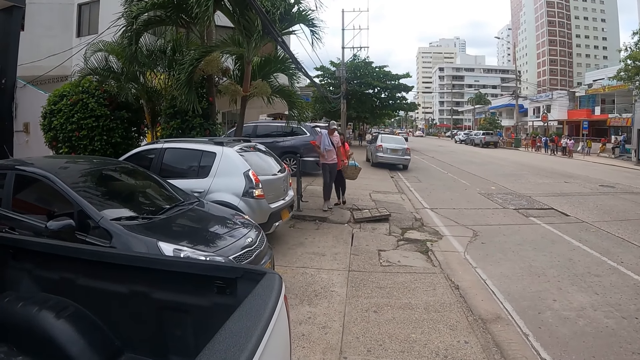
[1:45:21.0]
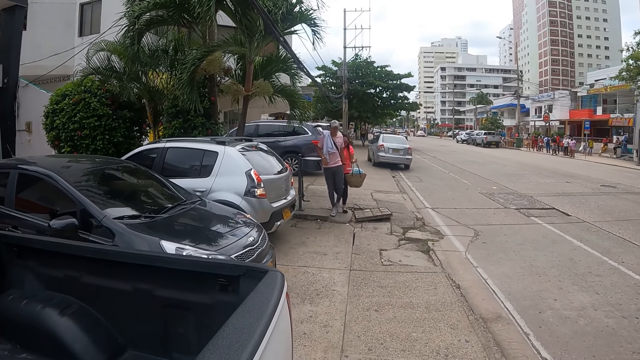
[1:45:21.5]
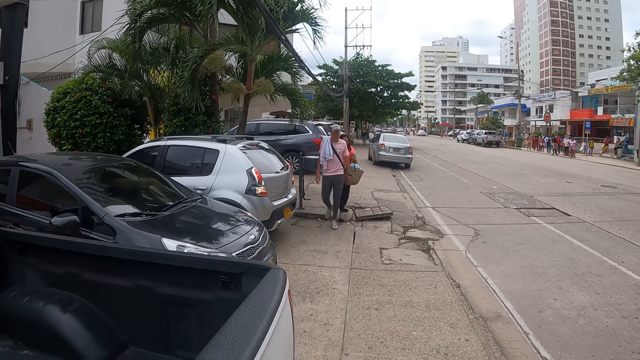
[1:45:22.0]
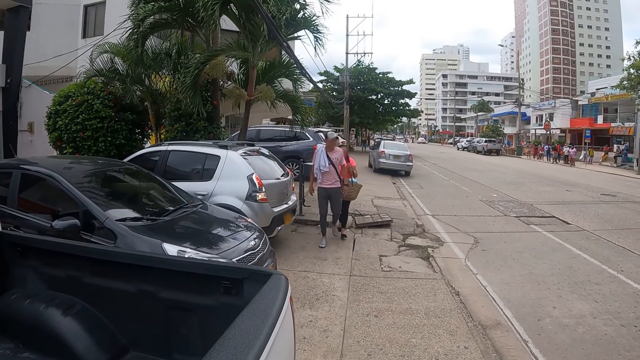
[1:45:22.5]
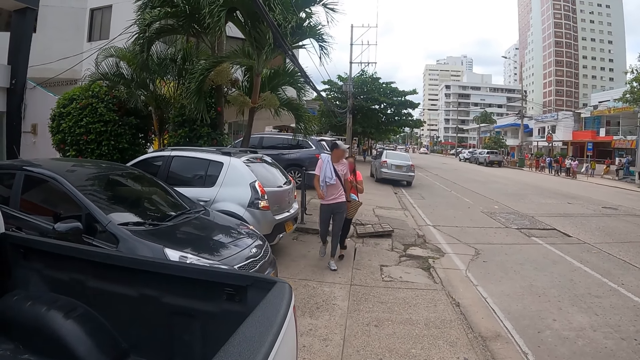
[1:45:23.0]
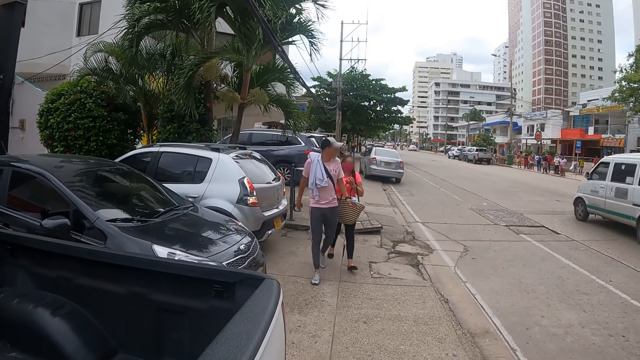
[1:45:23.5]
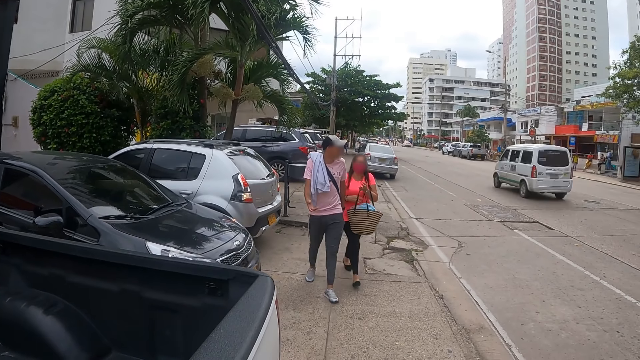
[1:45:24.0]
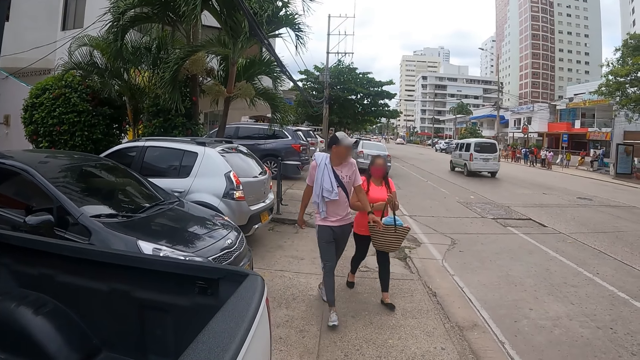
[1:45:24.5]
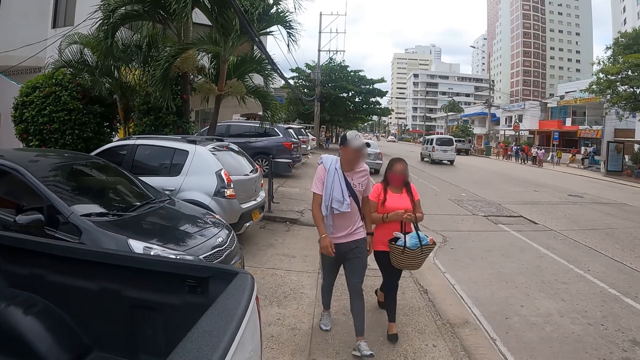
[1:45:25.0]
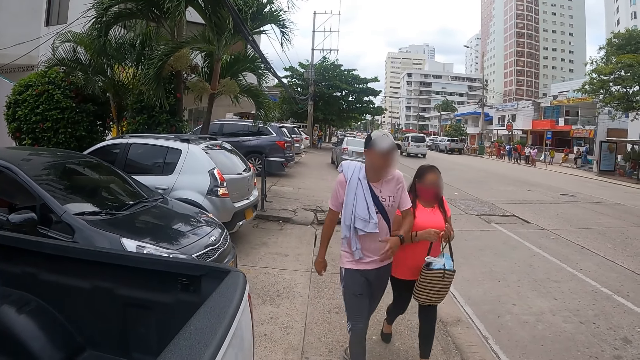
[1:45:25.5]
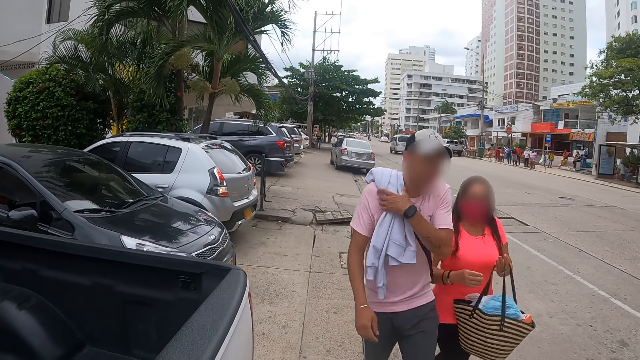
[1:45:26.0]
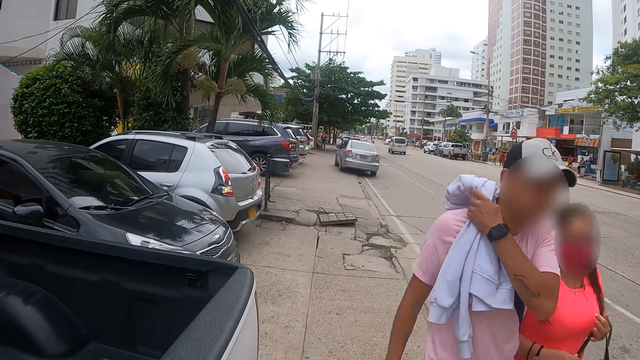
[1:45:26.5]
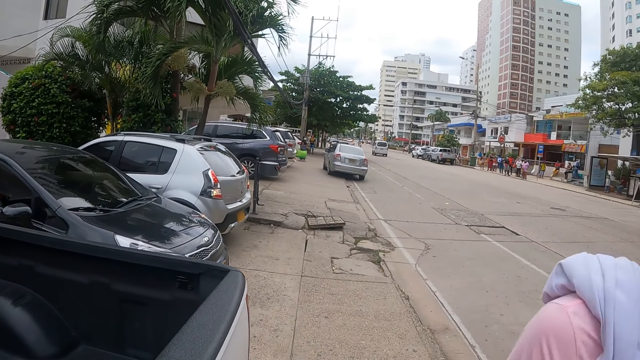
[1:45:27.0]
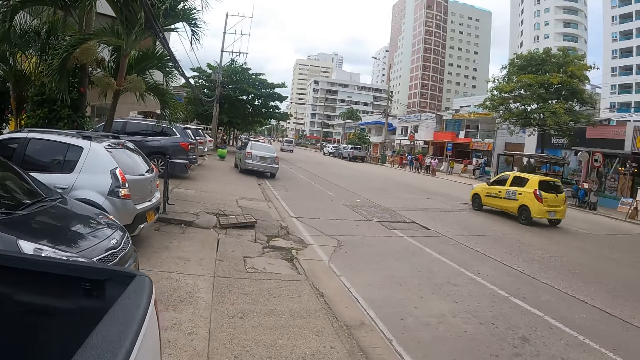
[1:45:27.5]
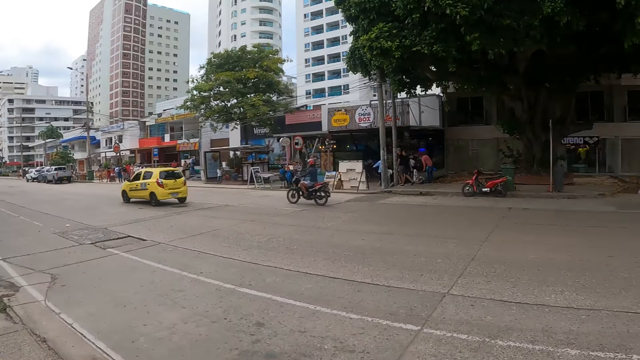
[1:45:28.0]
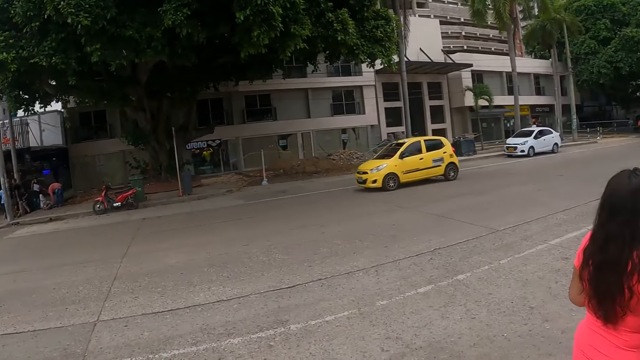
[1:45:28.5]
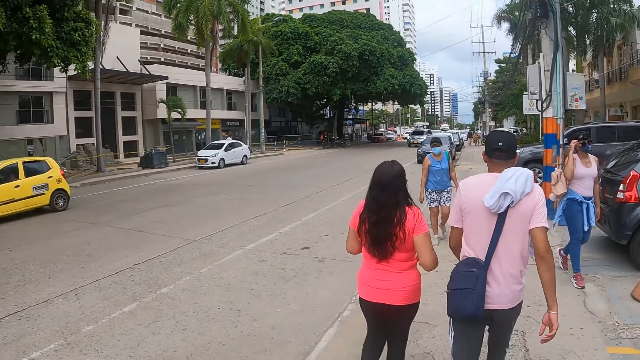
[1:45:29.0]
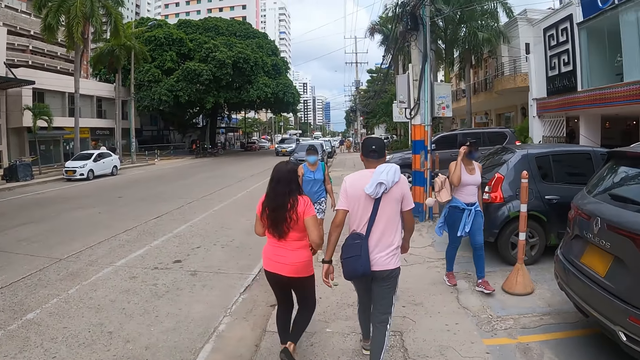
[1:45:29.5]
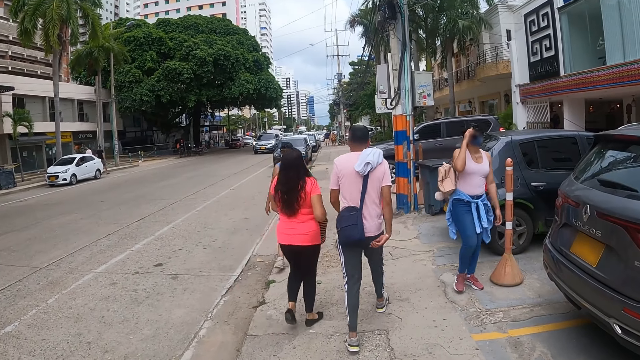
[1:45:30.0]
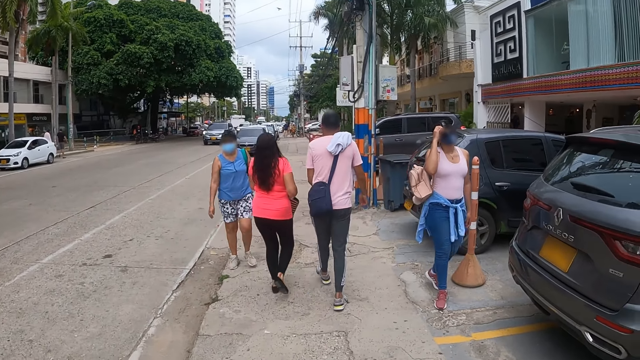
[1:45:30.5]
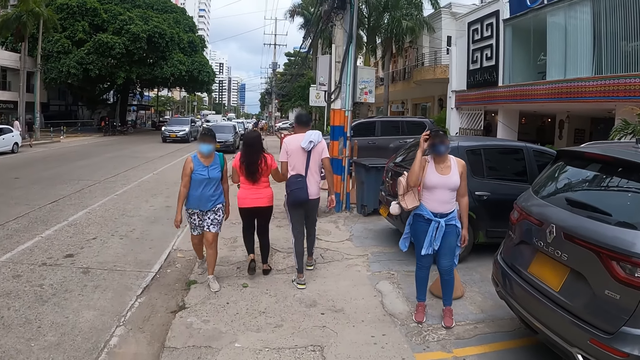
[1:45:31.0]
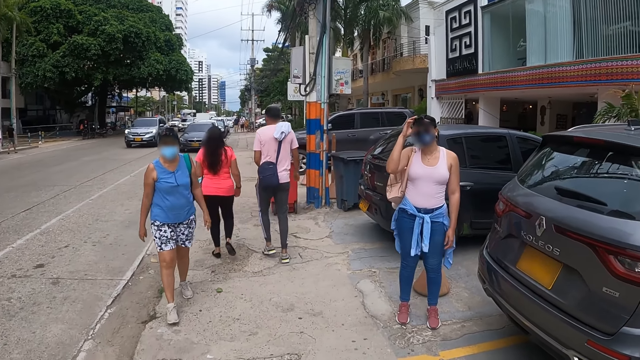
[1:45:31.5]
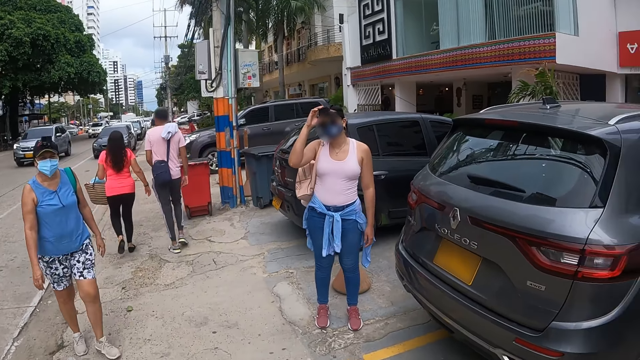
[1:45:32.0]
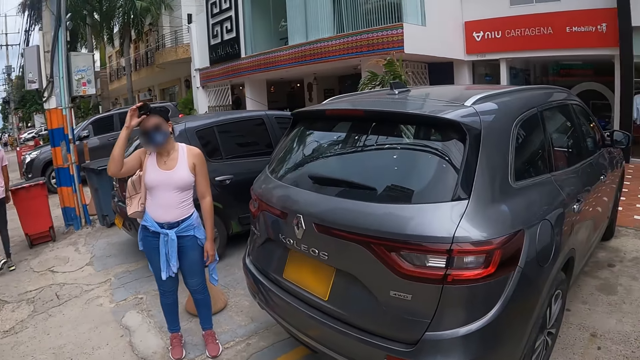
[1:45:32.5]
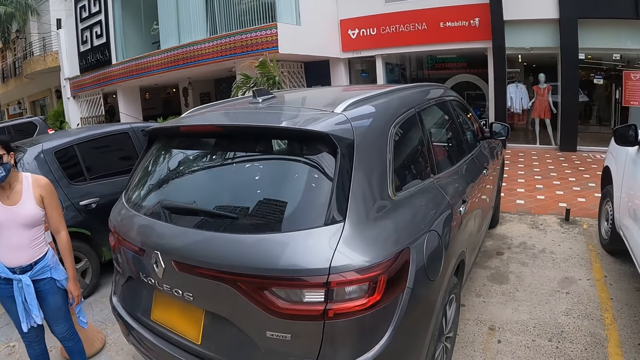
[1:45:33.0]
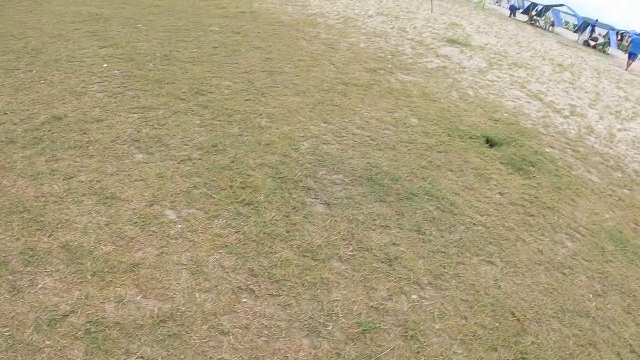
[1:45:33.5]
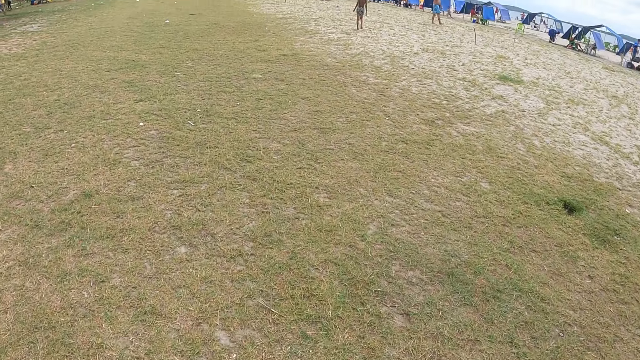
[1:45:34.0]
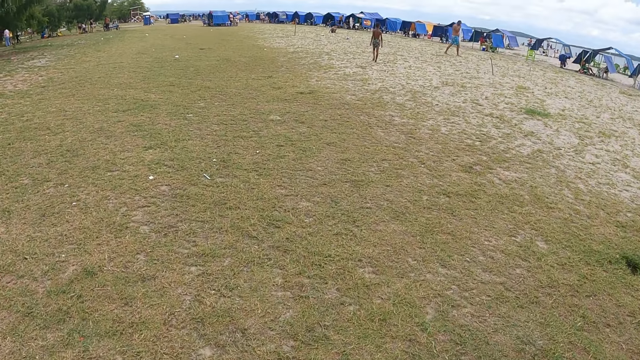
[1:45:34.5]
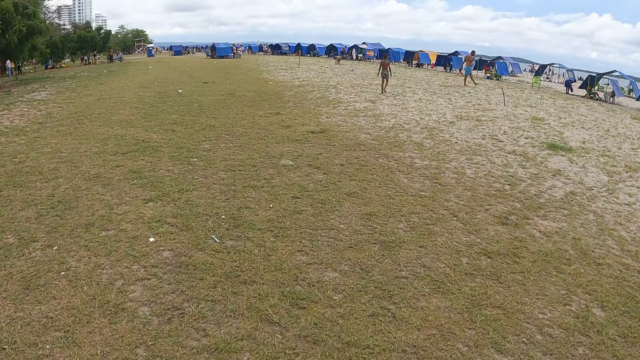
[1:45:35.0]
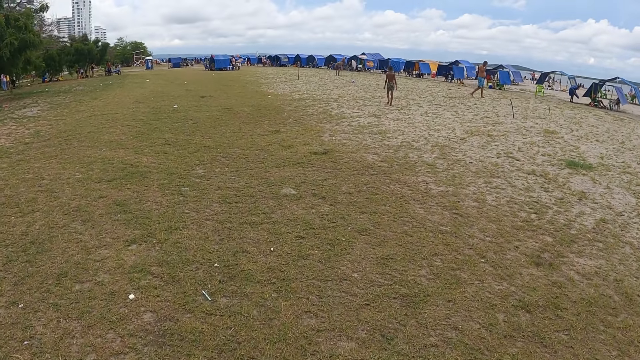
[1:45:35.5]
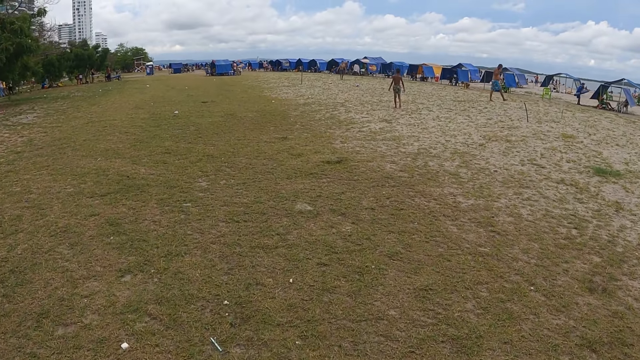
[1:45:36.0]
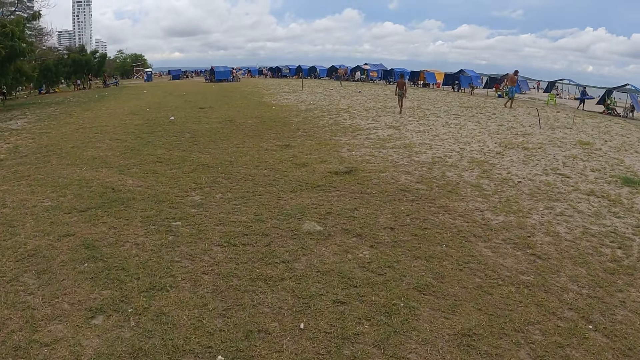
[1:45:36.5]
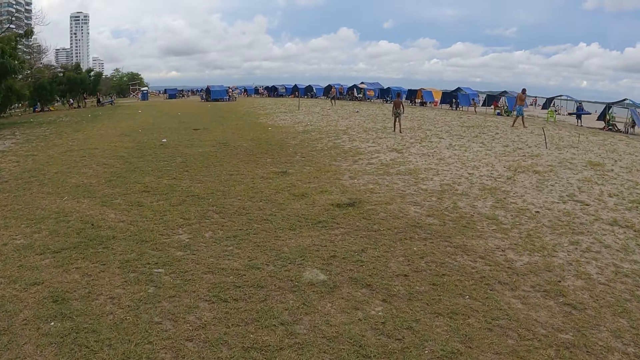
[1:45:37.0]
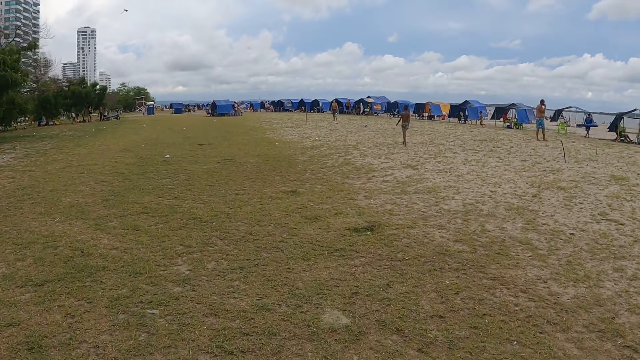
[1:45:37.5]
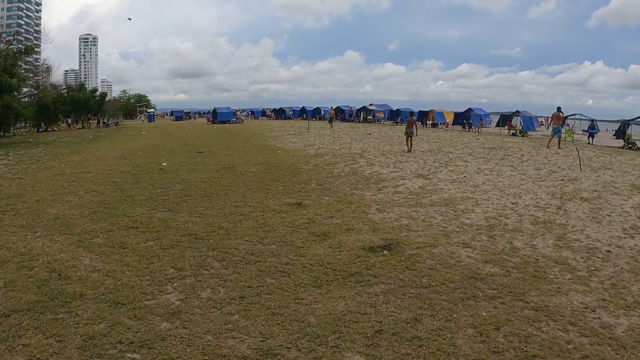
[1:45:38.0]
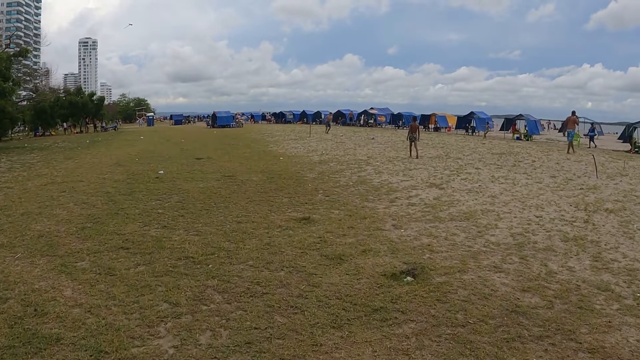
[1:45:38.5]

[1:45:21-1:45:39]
The camera wearer walks in the area. They walk by the beach.

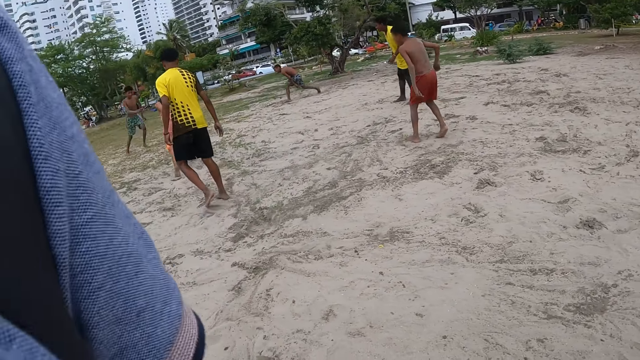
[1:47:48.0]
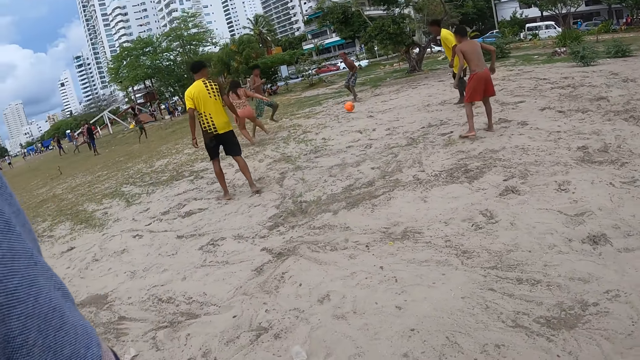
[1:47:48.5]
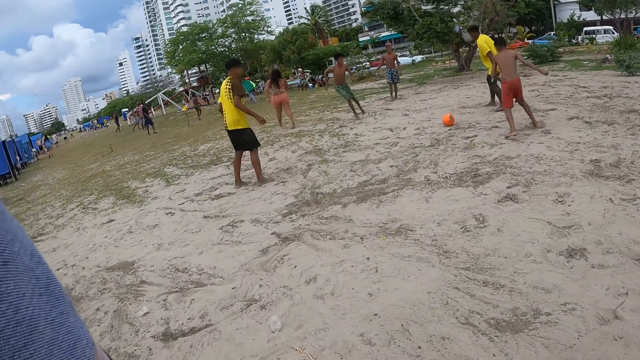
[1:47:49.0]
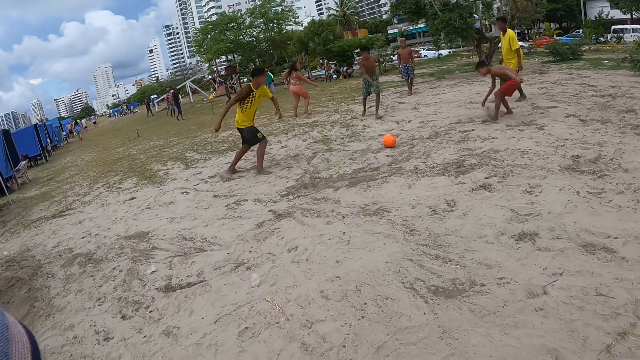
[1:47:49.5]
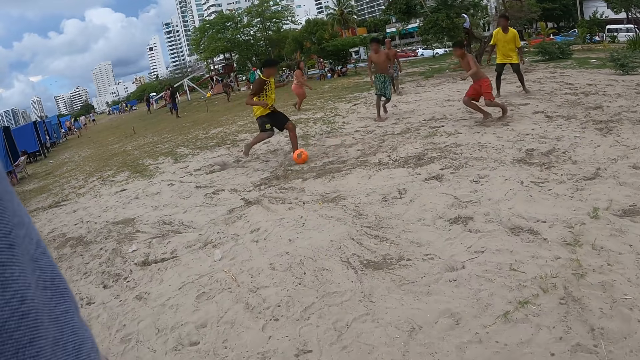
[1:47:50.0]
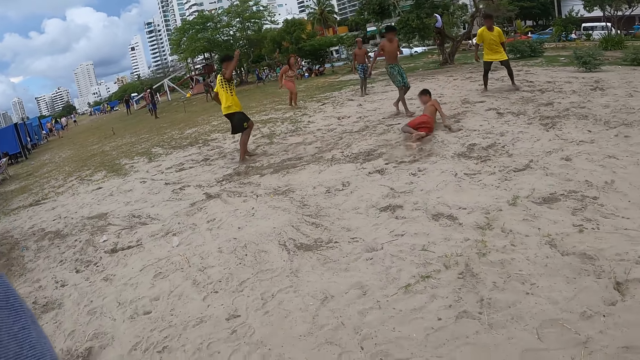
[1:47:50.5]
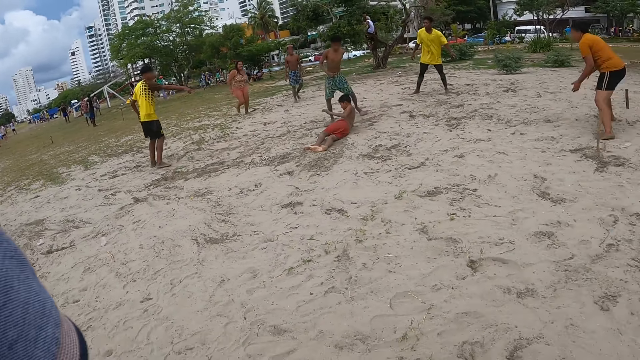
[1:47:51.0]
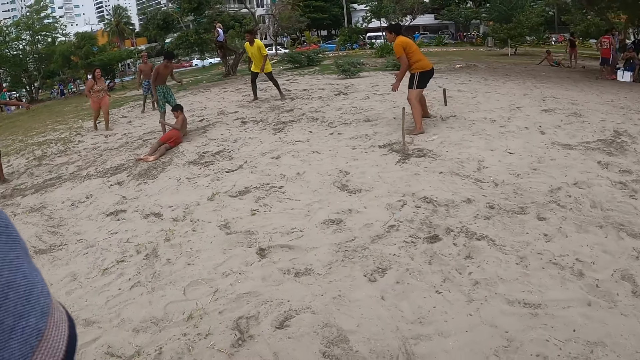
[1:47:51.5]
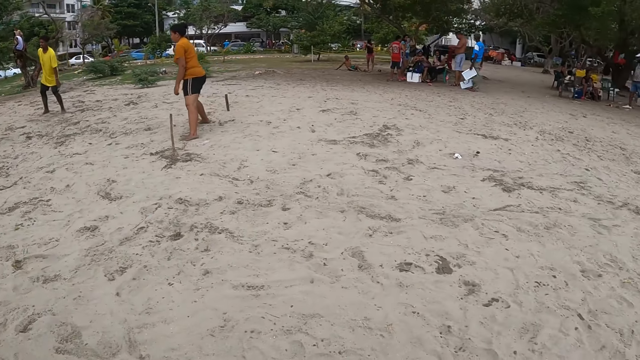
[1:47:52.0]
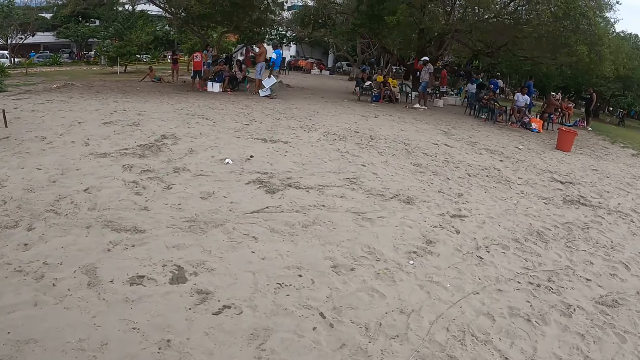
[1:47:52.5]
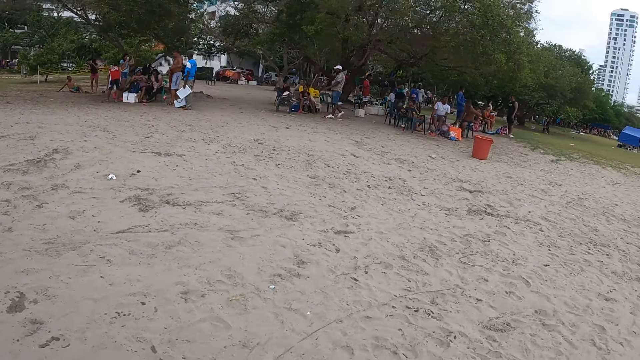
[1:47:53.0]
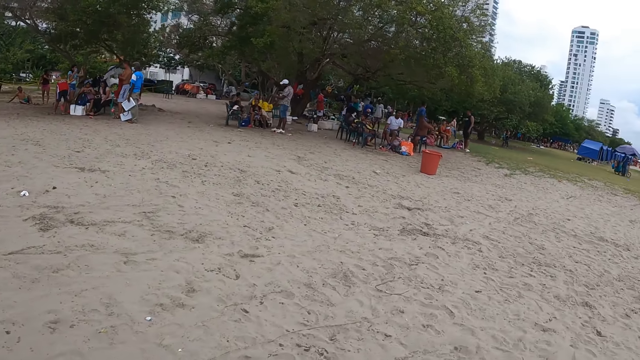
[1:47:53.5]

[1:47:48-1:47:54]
The camera wearer looks around.
